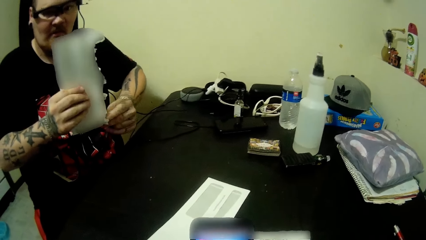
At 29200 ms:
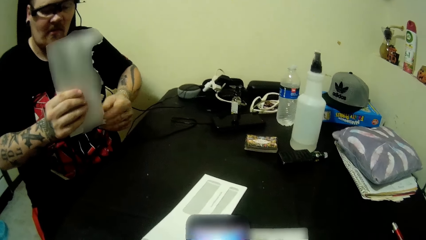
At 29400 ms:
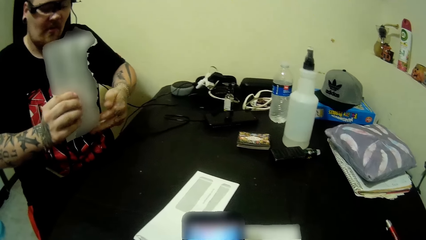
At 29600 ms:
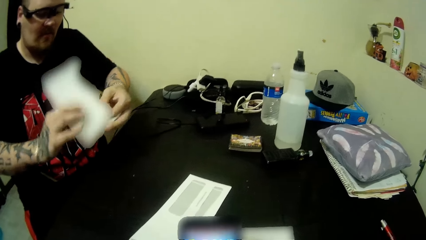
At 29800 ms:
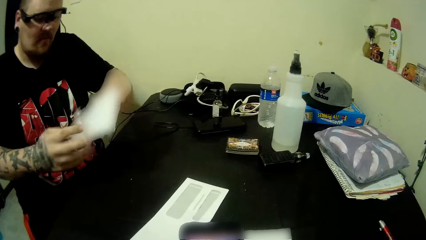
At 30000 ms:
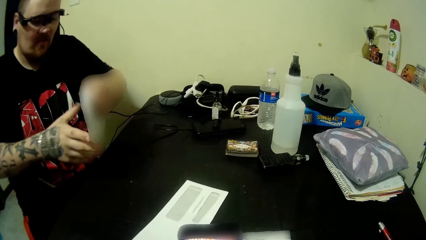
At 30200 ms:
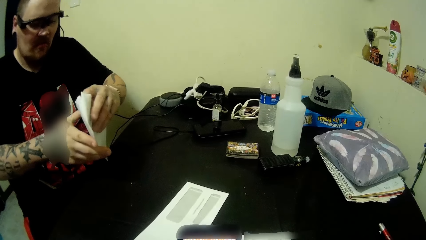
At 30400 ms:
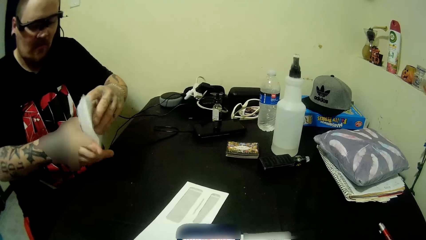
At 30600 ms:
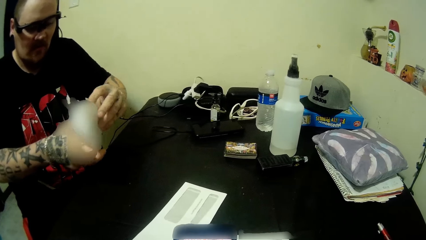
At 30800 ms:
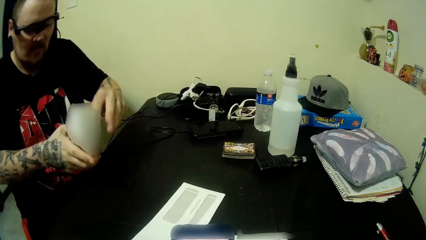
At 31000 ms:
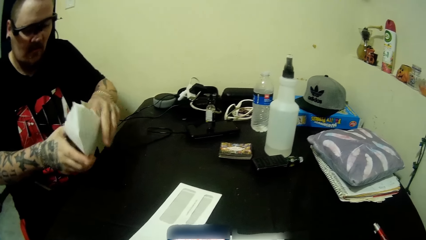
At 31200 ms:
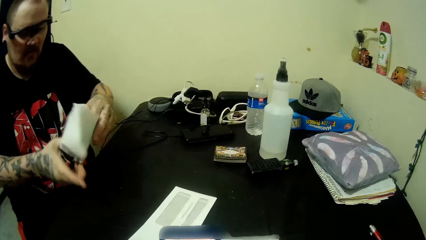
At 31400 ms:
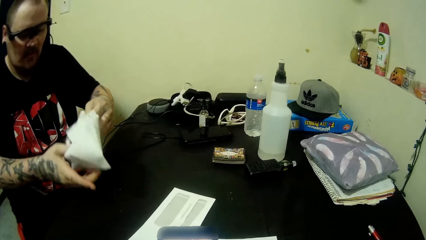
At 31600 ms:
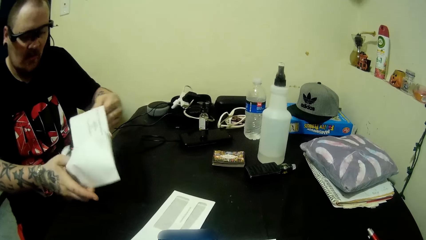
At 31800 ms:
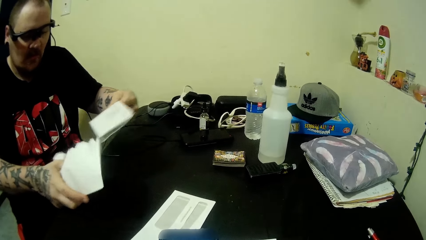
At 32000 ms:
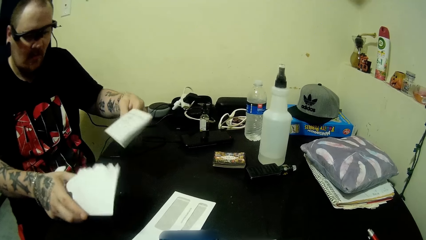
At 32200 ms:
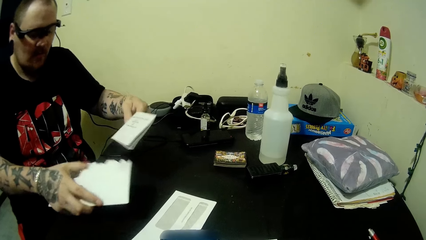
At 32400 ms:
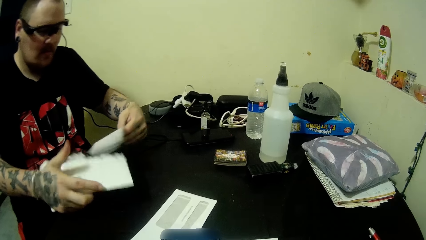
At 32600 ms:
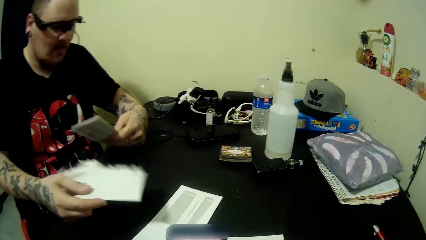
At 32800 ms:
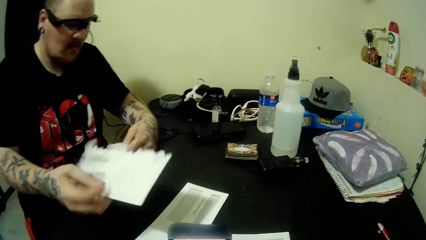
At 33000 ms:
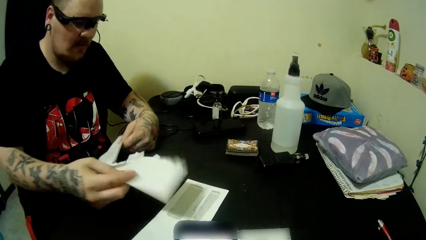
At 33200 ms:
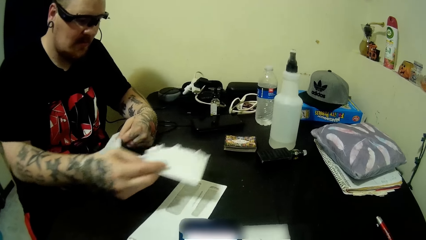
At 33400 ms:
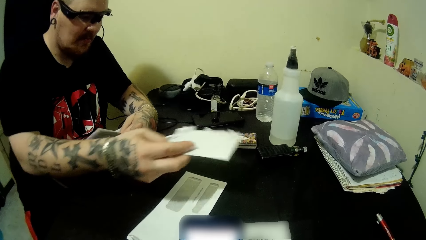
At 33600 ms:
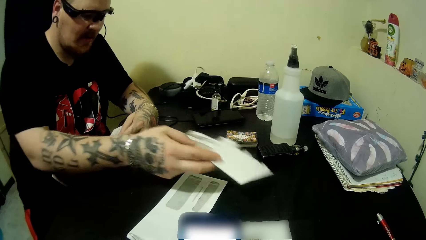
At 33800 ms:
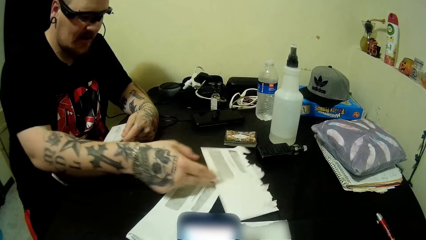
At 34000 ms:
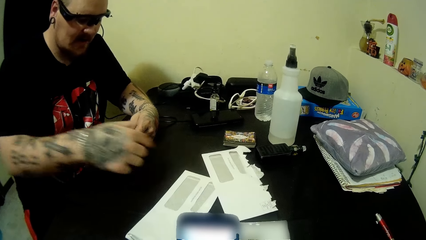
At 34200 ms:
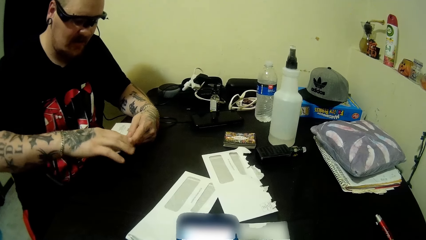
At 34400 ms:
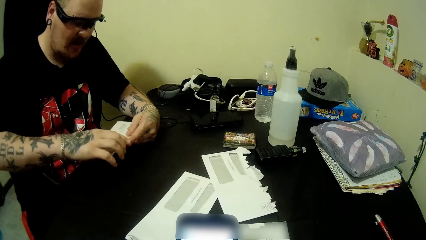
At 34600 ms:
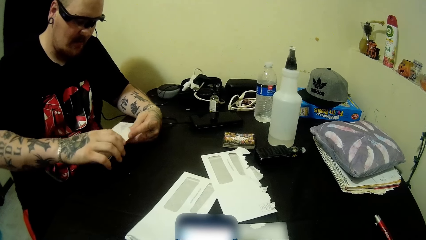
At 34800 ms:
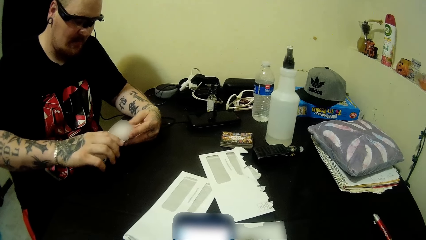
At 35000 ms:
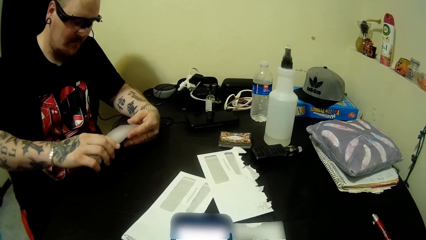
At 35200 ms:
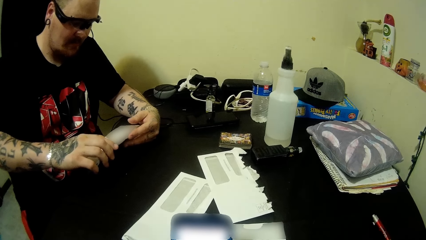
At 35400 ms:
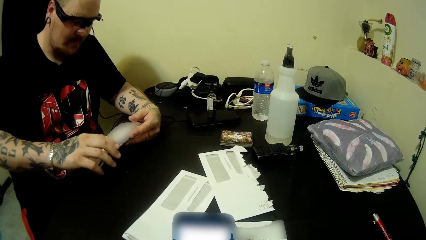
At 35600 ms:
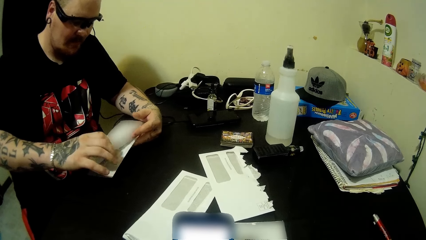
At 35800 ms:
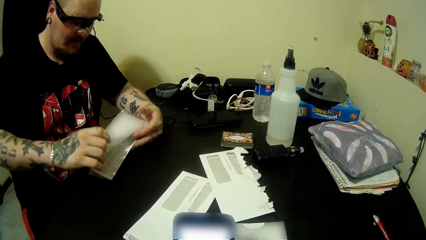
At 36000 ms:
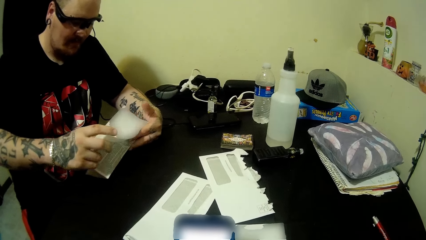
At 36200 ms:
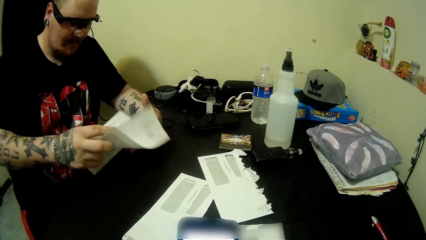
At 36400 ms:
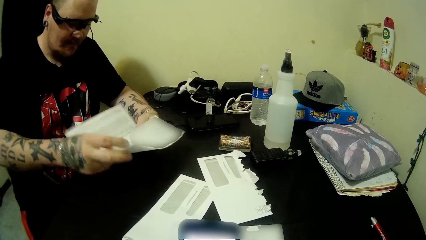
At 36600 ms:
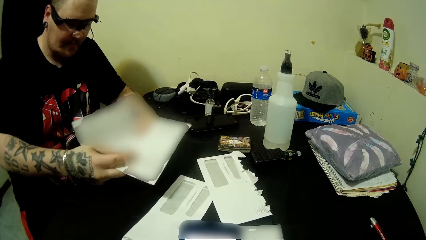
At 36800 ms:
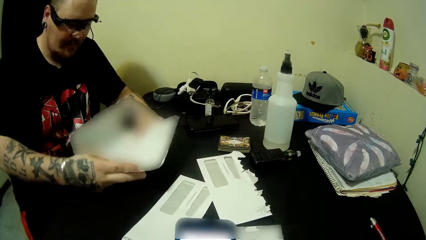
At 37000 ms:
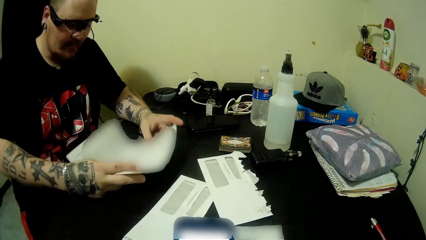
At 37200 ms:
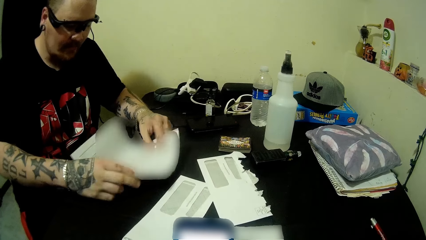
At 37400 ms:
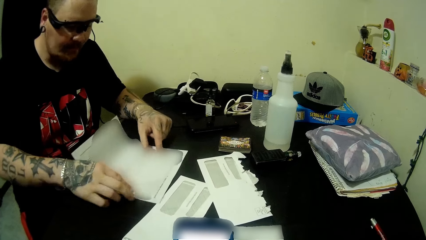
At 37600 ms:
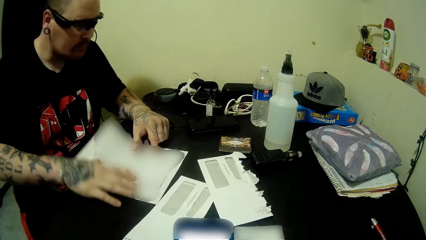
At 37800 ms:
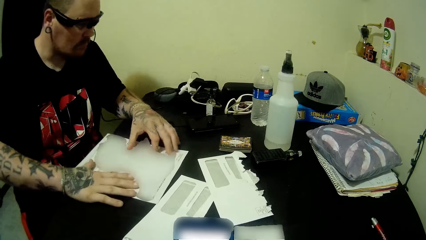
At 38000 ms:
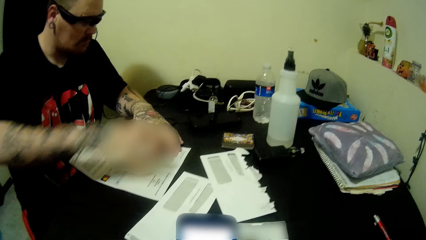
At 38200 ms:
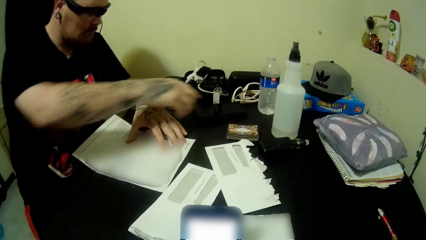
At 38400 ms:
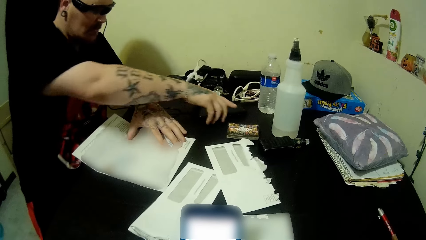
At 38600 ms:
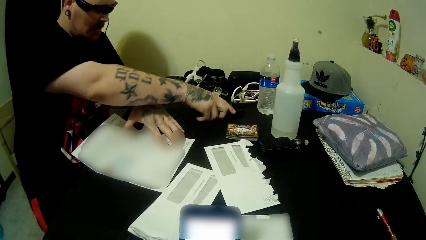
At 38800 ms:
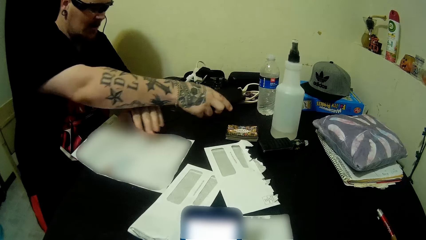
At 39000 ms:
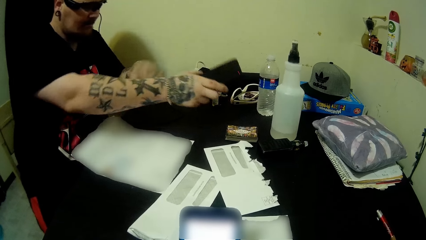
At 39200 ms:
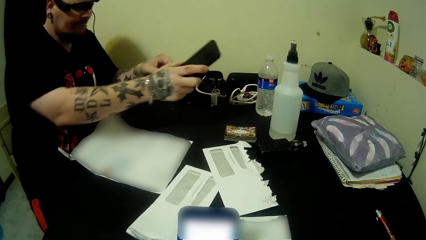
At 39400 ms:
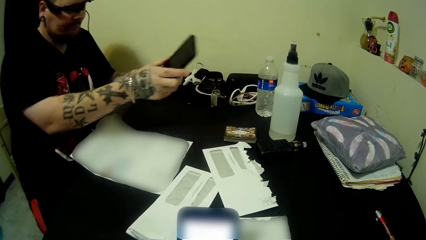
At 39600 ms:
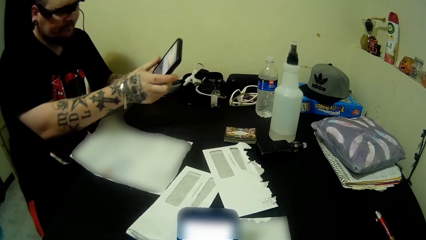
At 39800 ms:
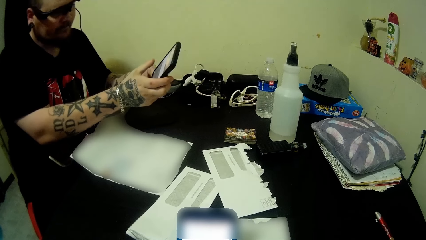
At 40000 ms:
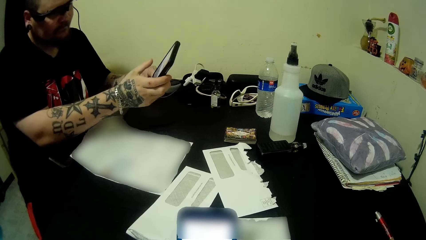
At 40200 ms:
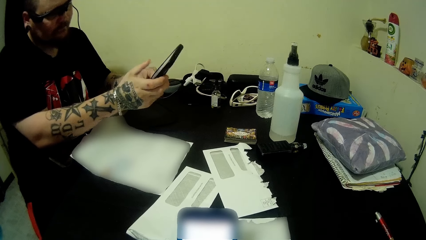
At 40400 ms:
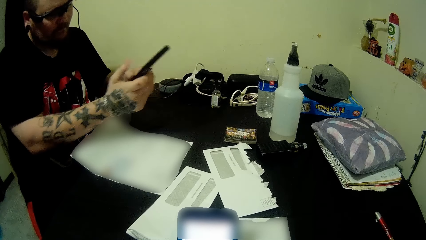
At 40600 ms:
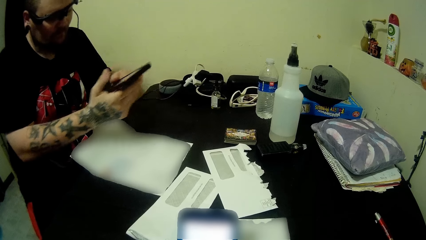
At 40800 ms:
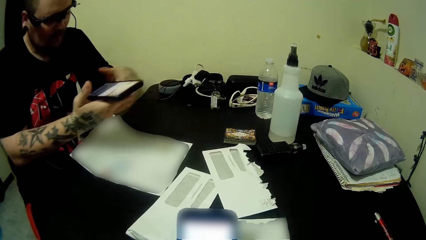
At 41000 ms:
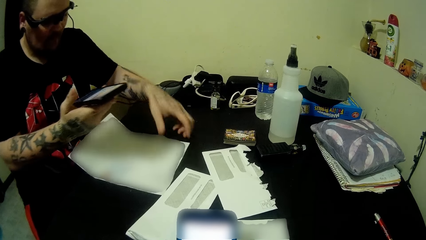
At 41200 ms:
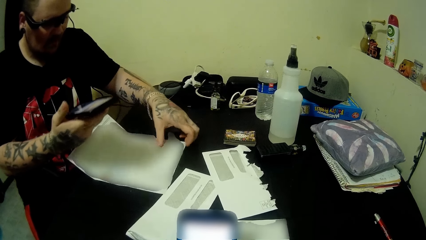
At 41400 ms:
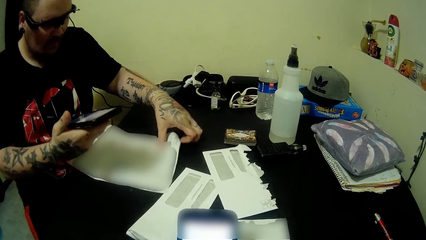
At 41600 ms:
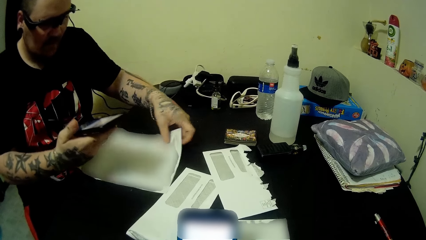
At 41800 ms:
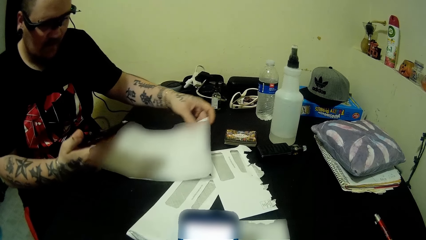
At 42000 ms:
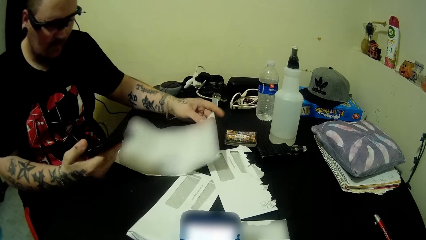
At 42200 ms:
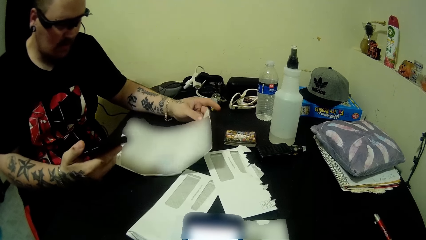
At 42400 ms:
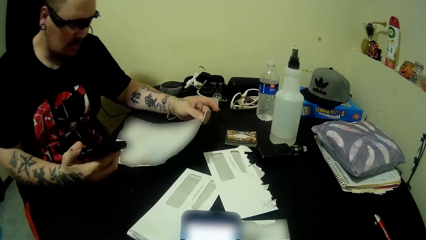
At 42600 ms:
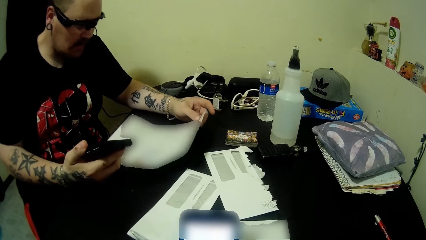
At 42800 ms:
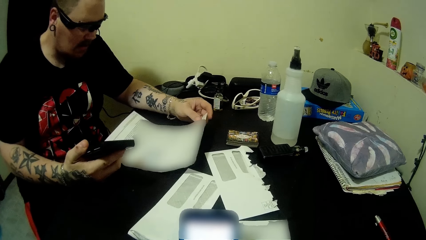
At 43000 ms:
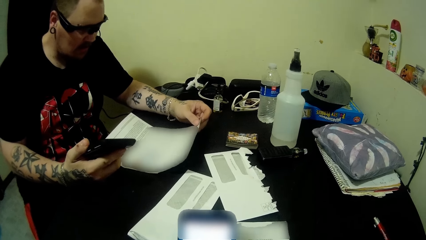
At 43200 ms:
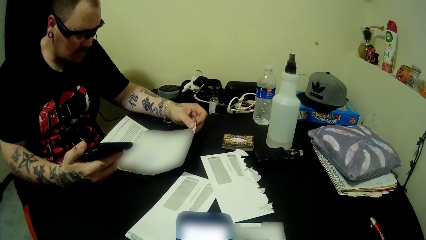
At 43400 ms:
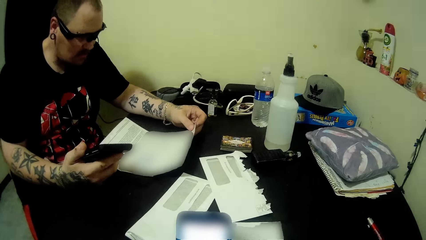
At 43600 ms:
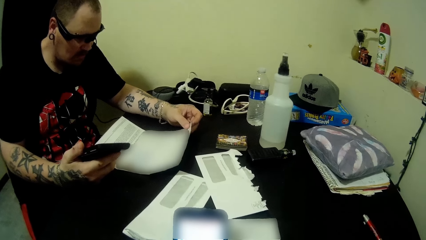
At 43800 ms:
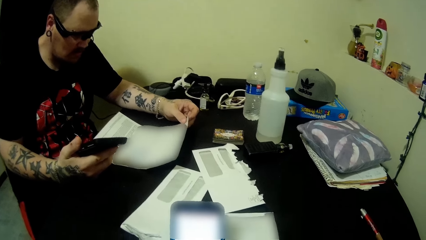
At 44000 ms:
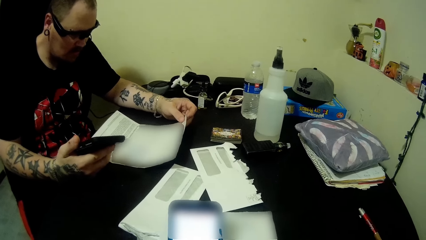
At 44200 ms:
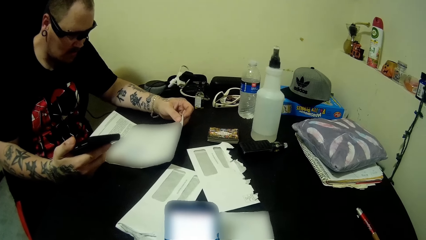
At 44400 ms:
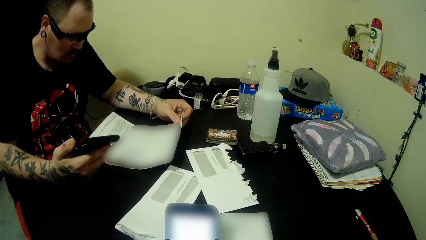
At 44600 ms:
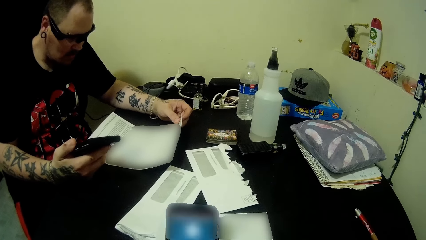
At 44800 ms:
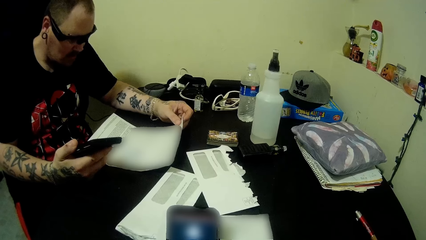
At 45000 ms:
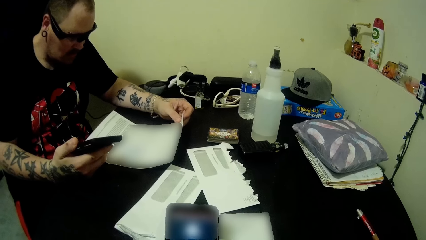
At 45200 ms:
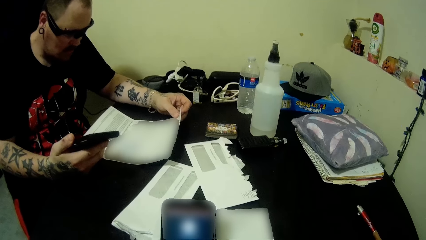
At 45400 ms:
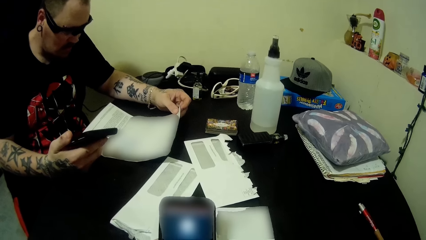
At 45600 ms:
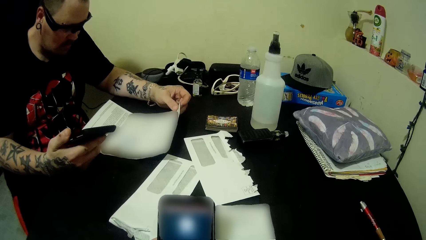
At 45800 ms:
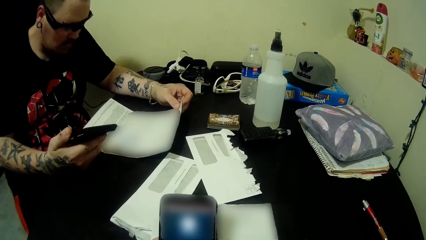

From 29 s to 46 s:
A man holds a paper, brings out the paper from the envelope and drops the envelope on the table. The man opens the paper. The man holds a letter. The man picks up a phone. The man holds the phone. The man reads the paper.
